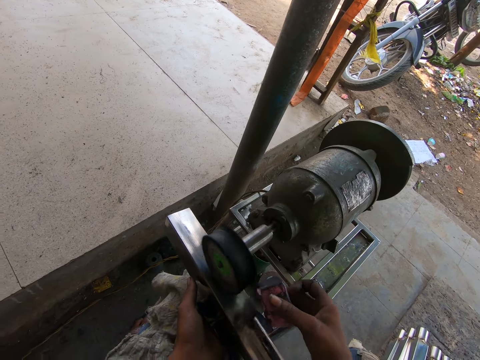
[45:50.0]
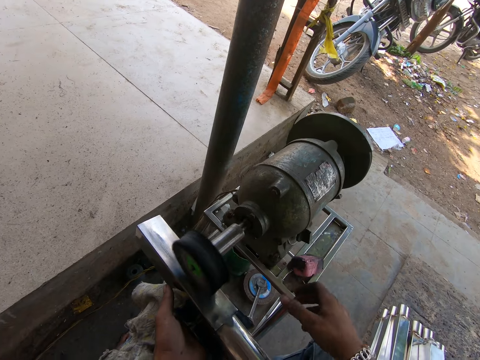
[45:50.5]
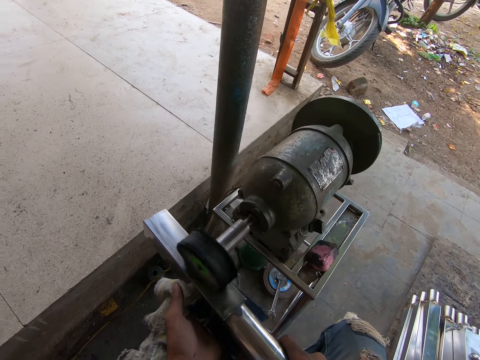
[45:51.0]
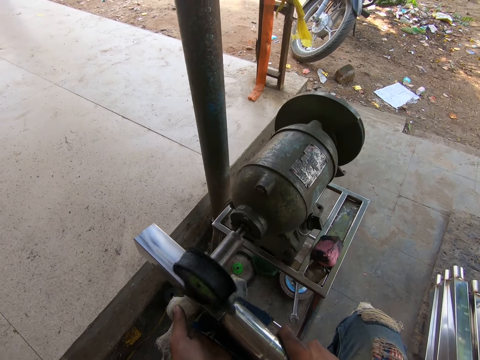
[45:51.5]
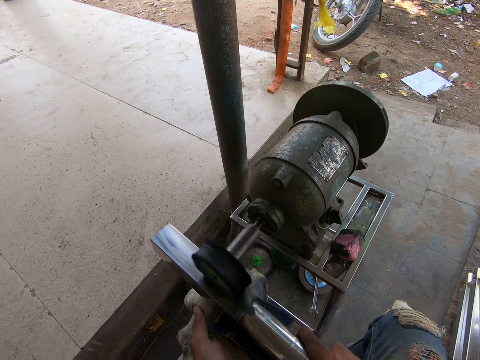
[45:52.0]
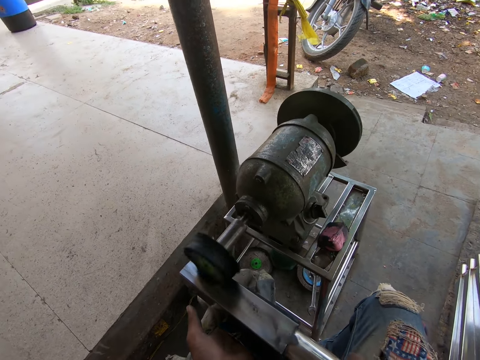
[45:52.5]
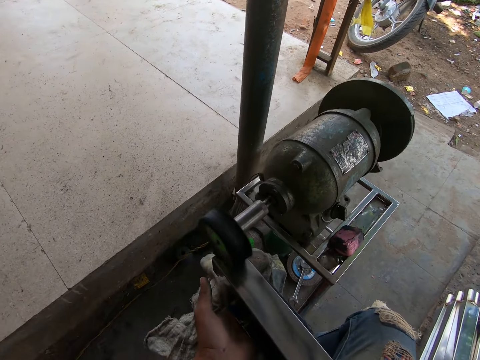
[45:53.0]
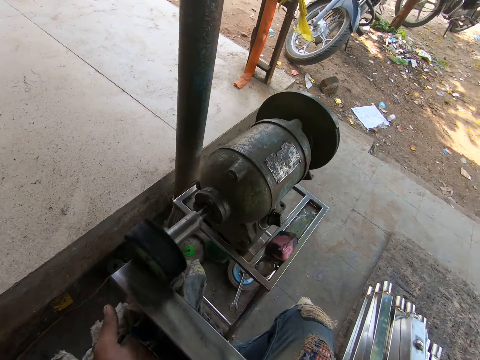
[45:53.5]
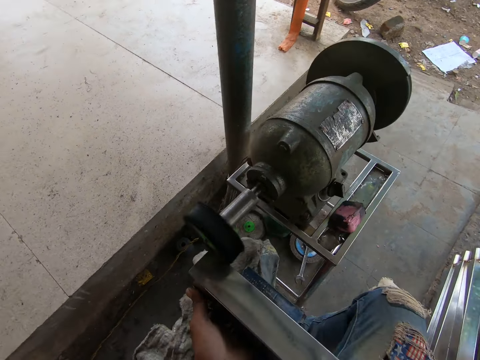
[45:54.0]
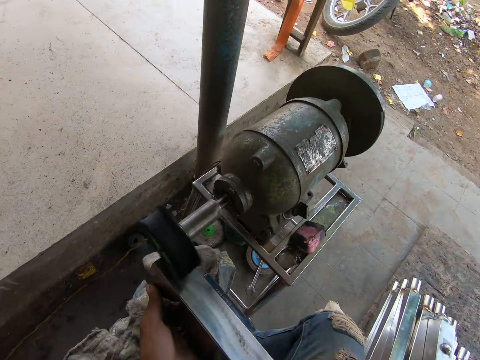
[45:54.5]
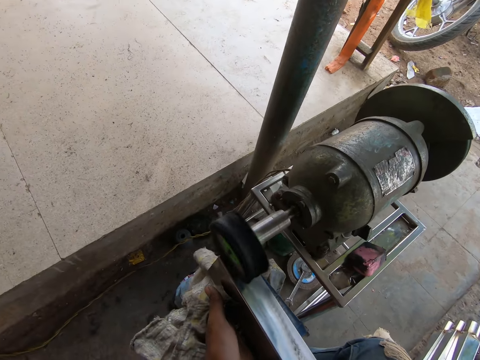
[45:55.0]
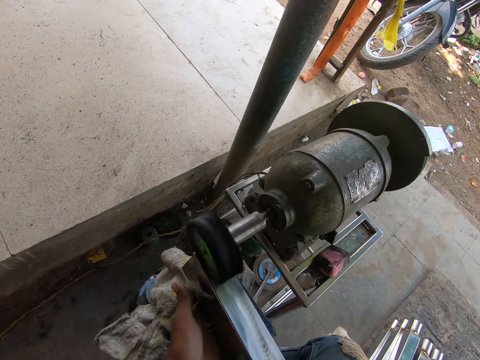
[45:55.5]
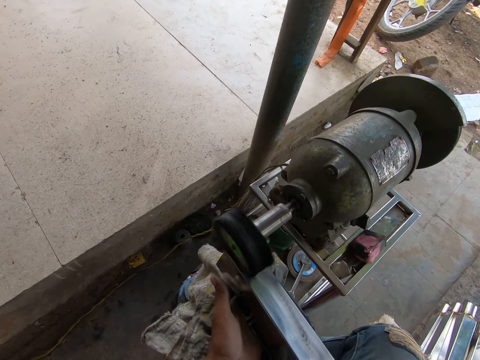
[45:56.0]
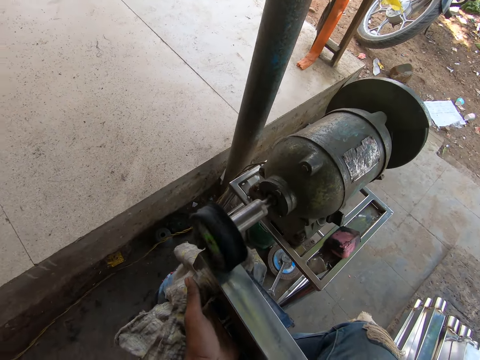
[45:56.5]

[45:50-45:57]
The camera wearer drops the lubricant on the bench with his right hand. He holds the metal piece with both hands. He polishes the metal piece in both hands with the buffing wheel.

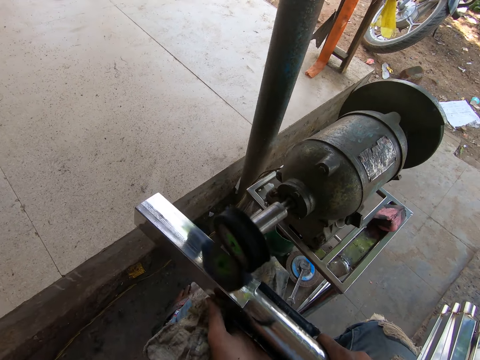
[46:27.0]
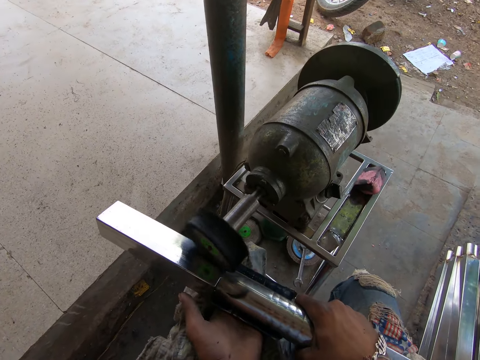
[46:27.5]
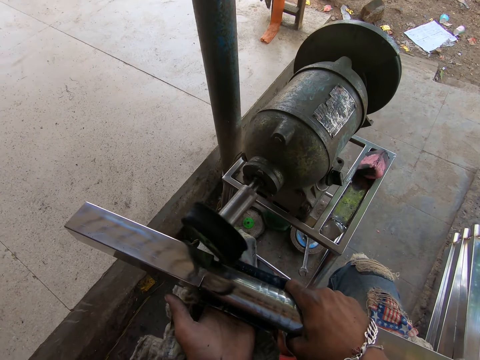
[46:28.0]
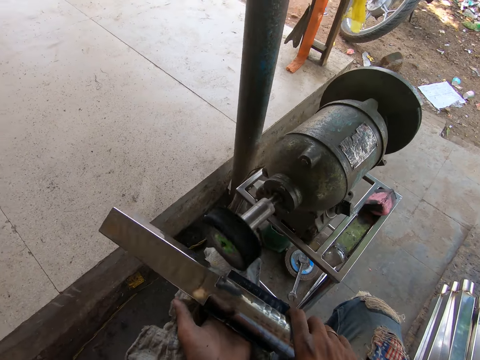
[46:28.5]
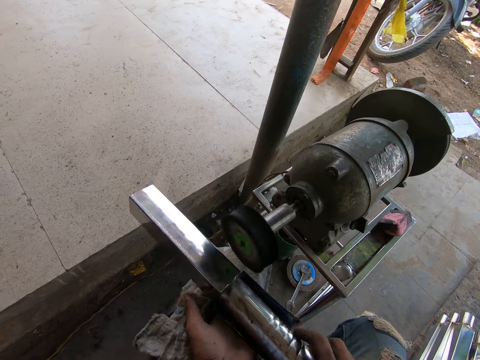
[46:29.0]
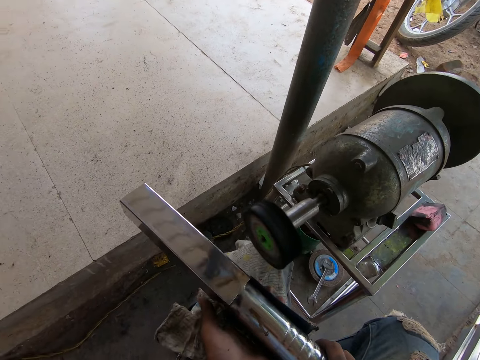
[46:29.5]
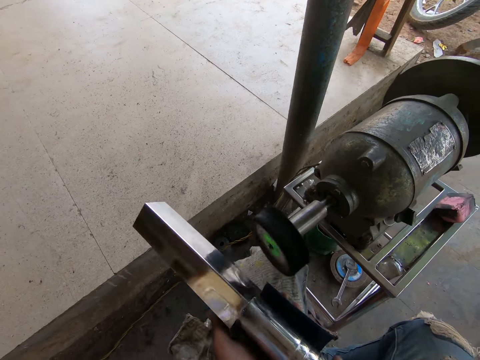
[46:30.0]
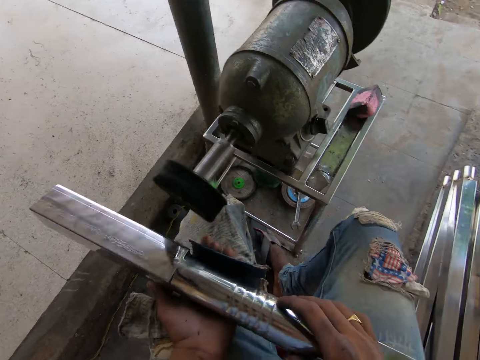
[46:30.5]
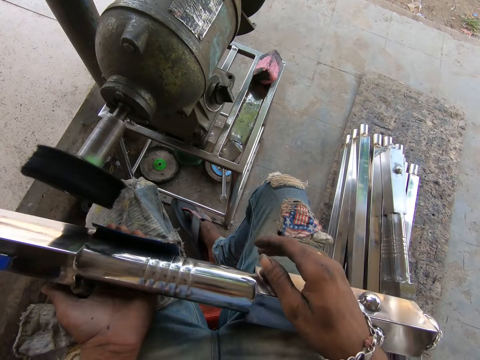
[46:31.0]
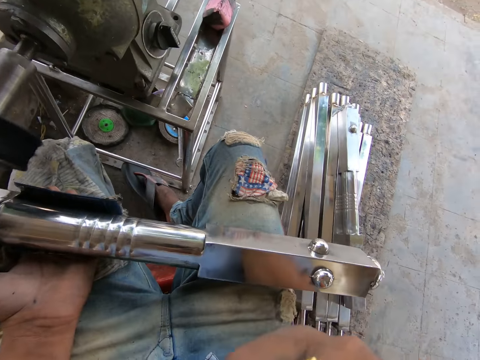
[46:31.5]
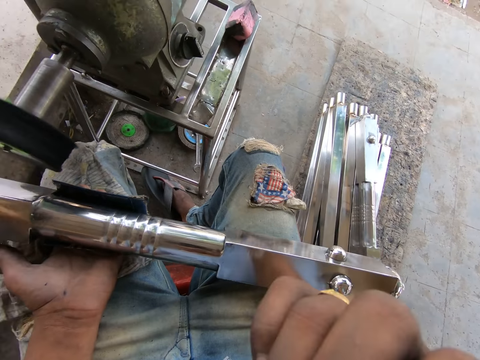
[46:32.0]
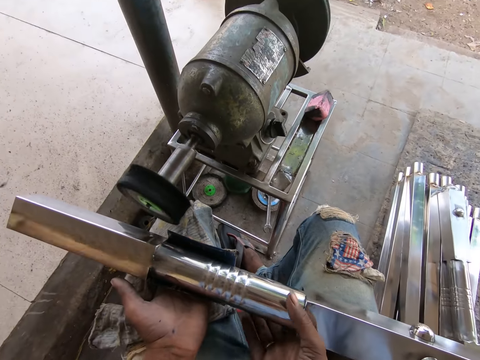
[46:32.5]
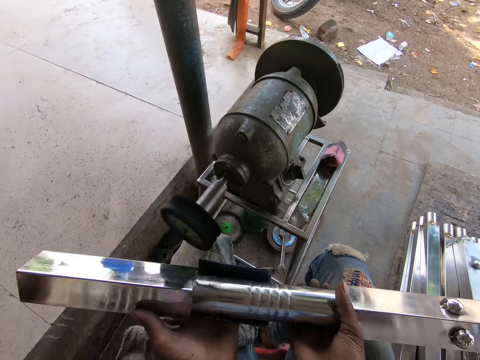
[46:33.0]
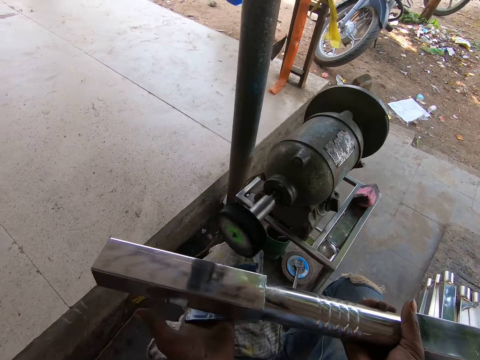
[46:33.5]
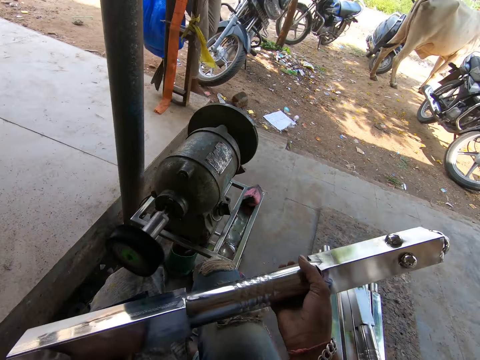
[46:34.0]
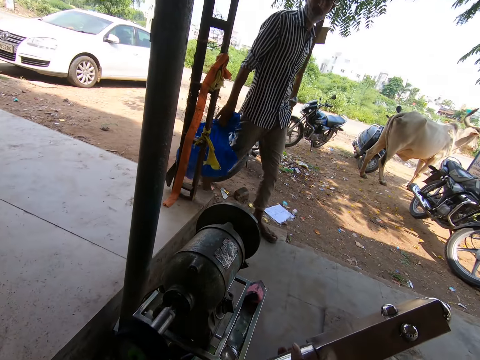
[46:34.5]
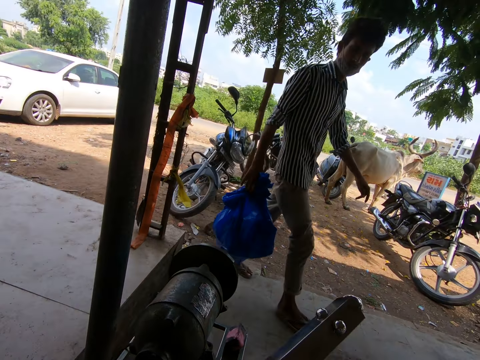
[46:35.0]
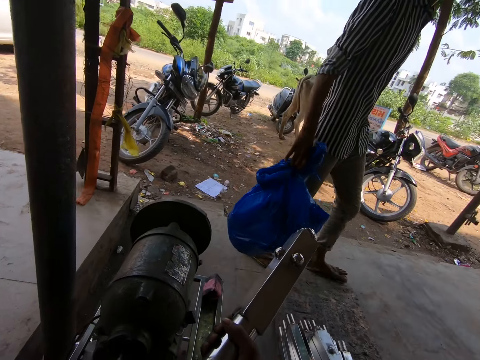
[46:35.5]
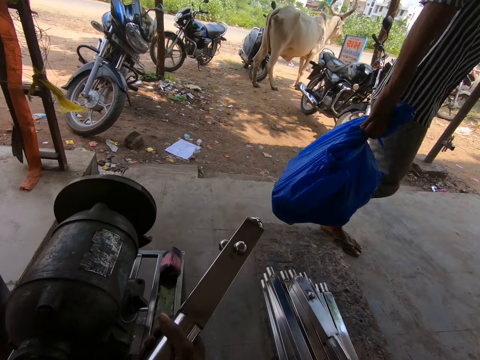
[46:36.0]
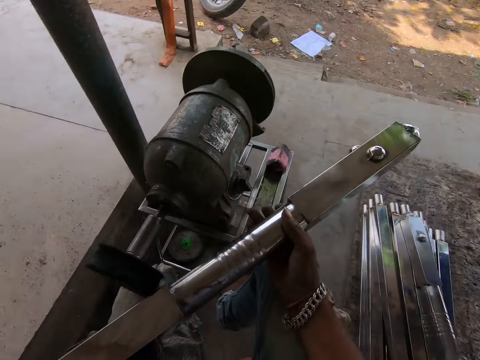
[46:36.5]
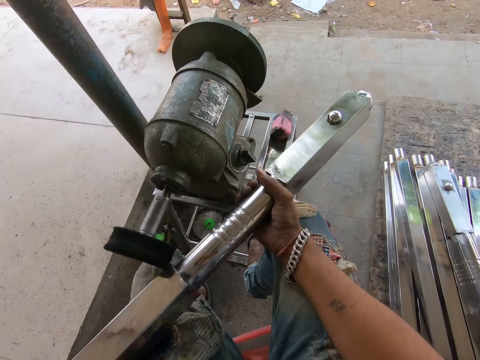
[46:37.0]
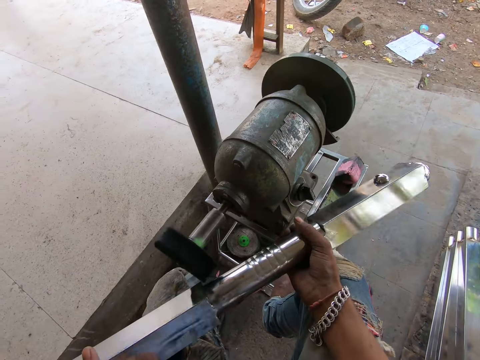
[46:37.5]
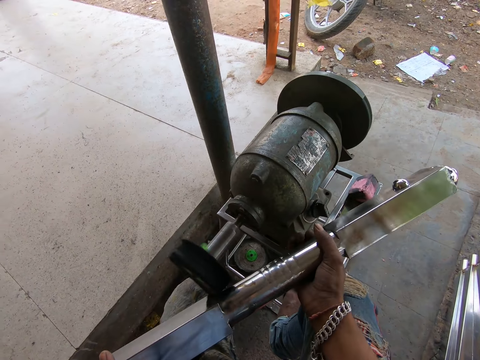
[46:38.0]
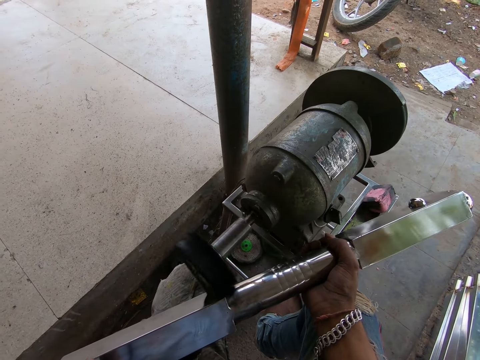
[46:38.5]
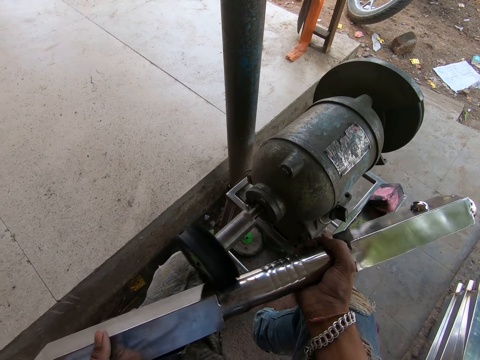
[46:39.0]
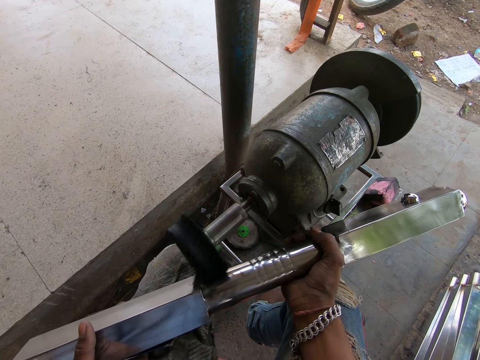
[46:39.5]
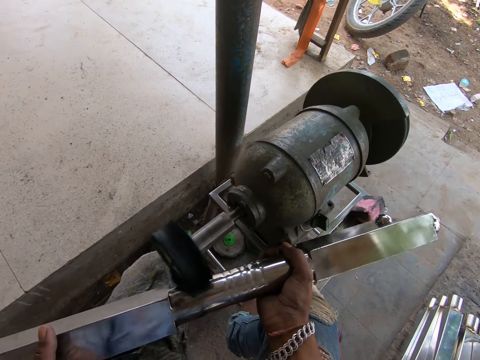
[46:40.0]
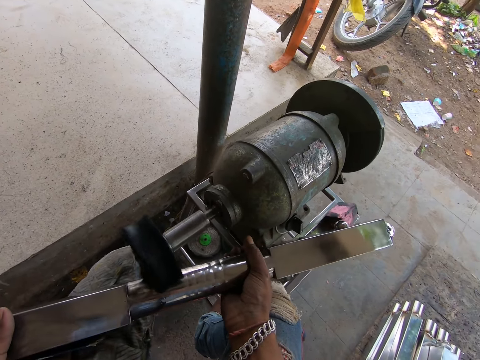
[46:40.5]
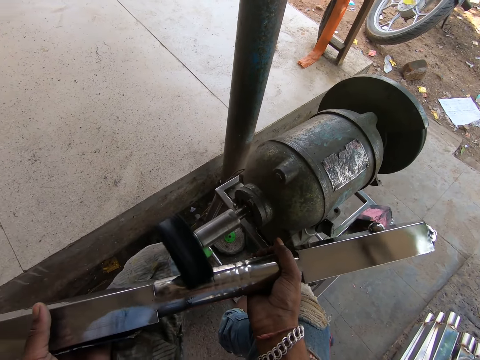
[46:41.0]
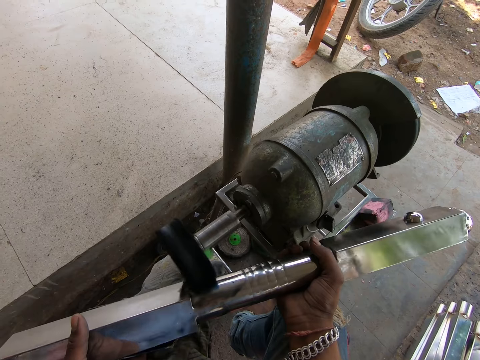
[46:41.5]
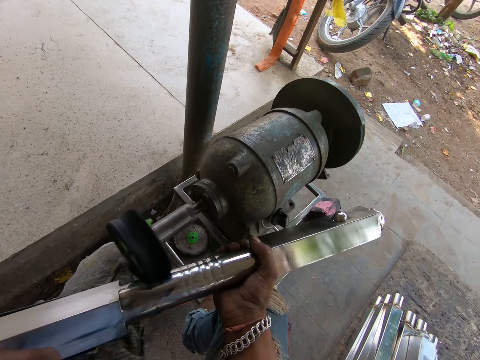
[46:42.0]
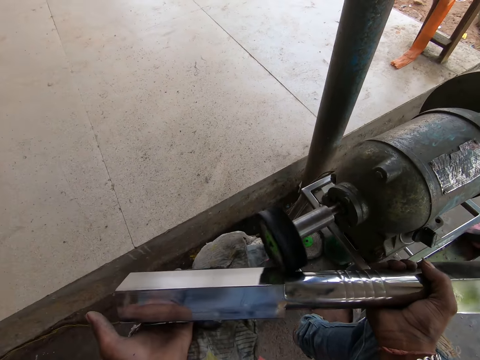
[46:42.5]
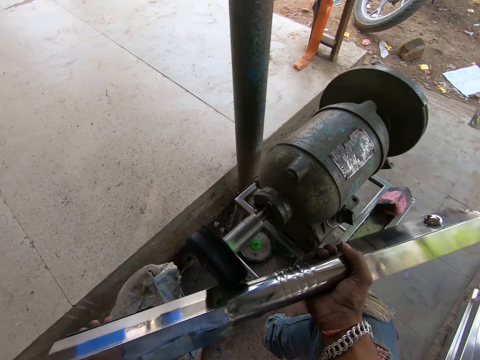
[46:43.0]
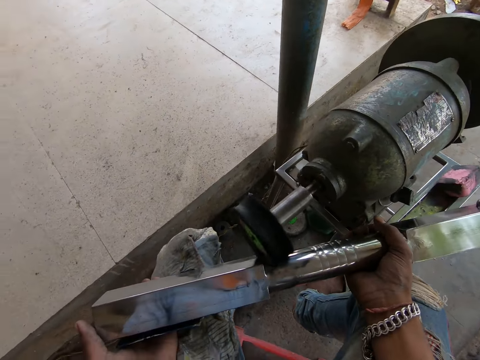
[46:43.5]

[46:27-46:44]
The camera wearer looks at the metal. He holds the metal piece with his left hand. He touches his face. He holds the metal piece with both hands. He looks at the metal. He looks at a person. He polishes the metal piece in both hands with the buffing wheel.

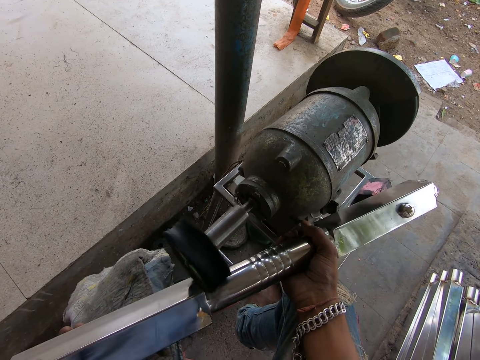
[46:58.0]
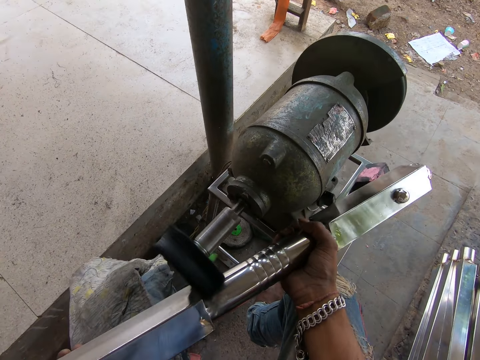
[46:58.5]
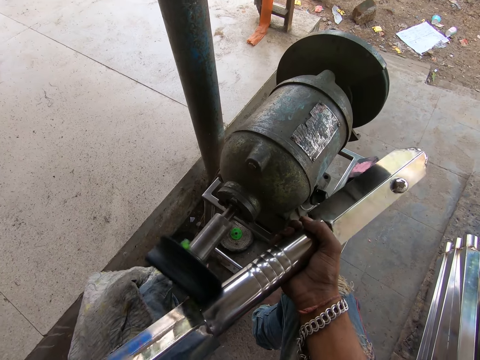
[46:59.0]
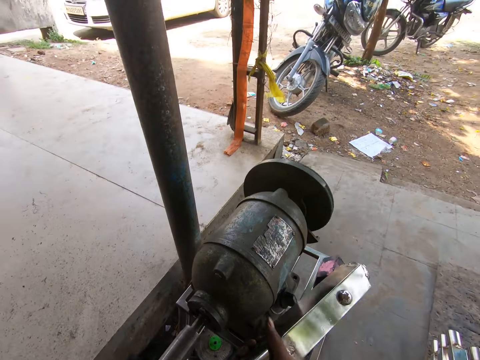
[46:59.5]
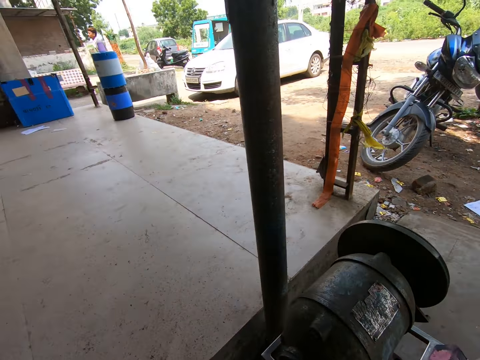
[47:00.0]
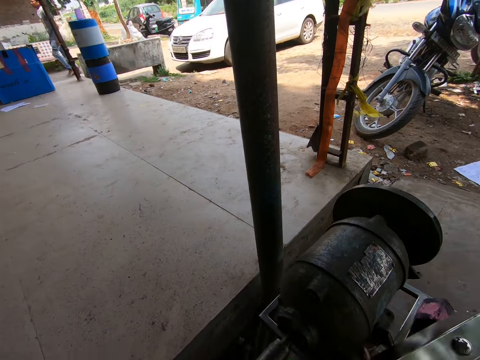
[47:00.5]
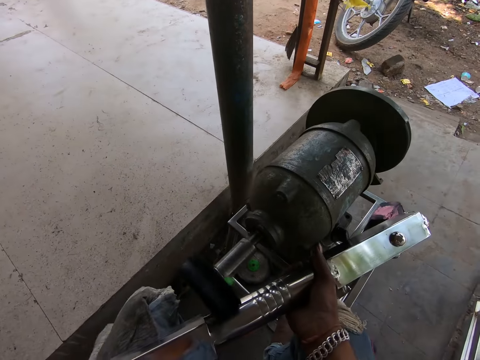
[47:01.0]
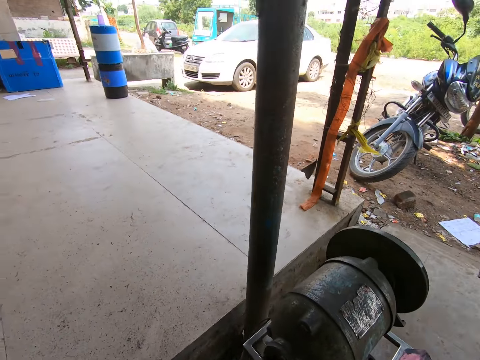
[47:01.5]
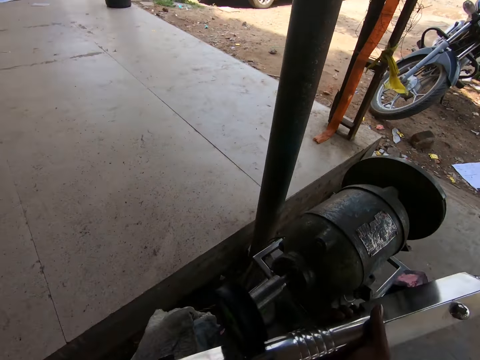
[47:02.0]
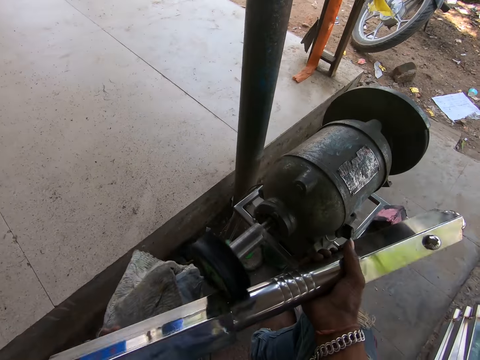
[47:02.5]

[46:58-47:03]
The camera wearer looks around.
